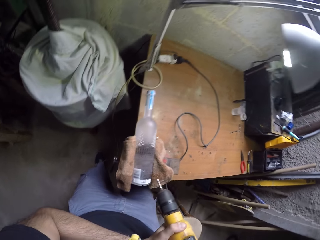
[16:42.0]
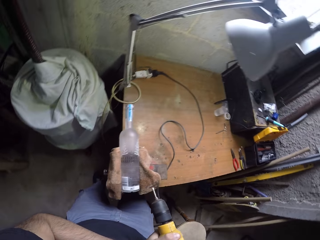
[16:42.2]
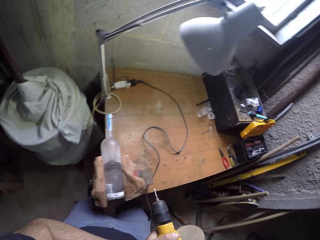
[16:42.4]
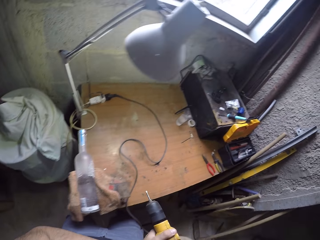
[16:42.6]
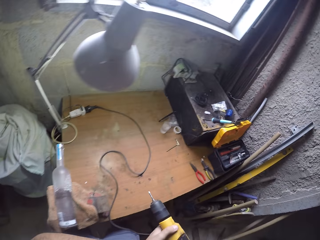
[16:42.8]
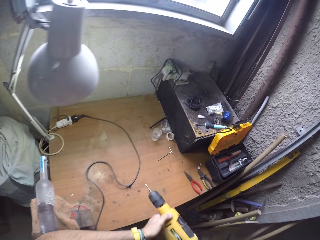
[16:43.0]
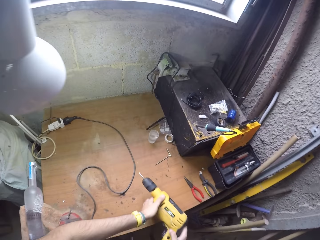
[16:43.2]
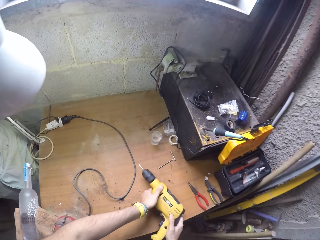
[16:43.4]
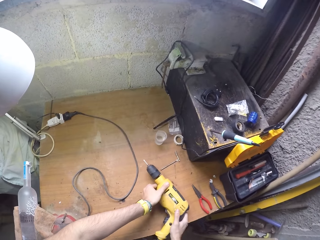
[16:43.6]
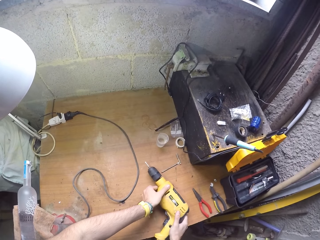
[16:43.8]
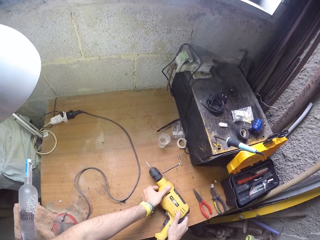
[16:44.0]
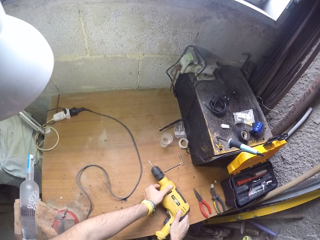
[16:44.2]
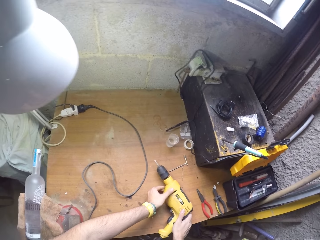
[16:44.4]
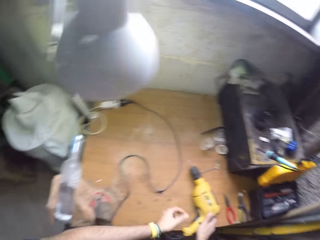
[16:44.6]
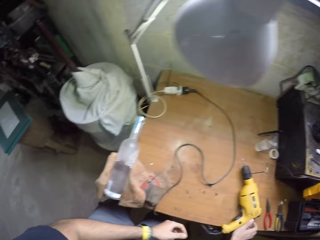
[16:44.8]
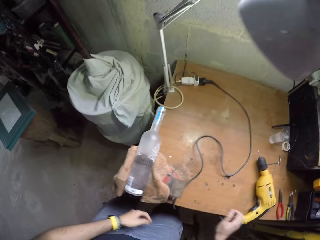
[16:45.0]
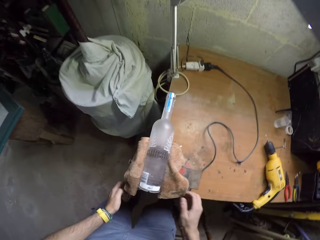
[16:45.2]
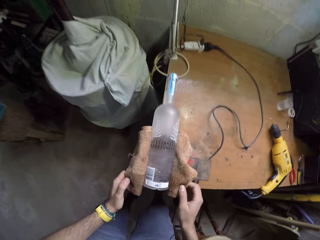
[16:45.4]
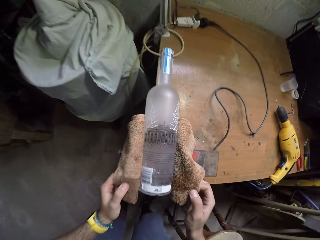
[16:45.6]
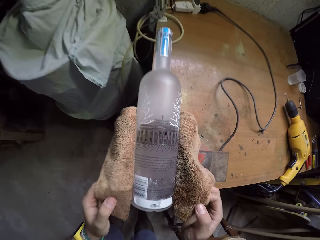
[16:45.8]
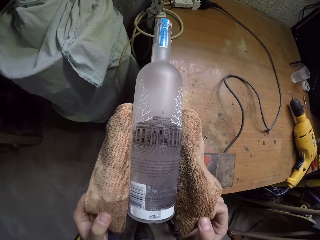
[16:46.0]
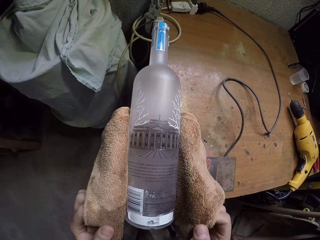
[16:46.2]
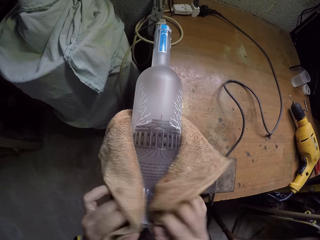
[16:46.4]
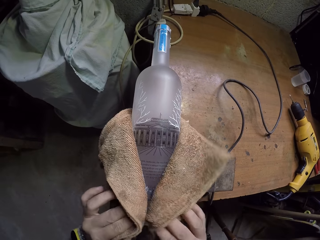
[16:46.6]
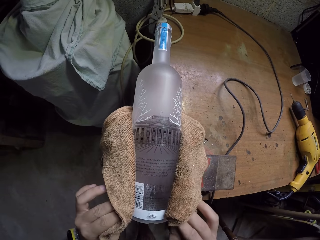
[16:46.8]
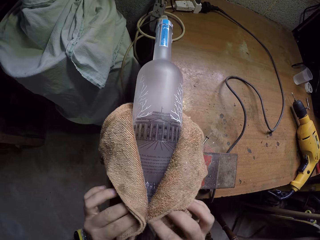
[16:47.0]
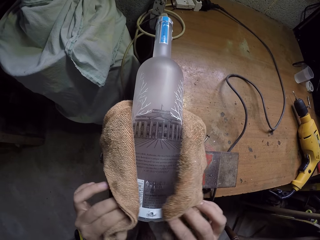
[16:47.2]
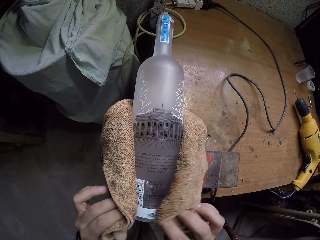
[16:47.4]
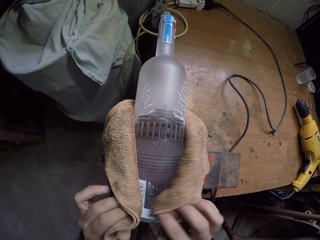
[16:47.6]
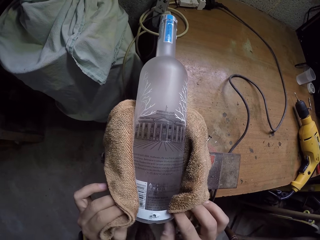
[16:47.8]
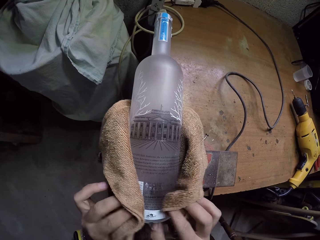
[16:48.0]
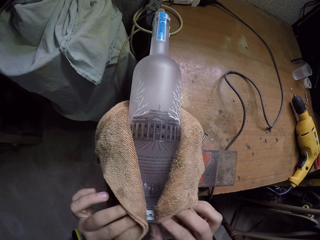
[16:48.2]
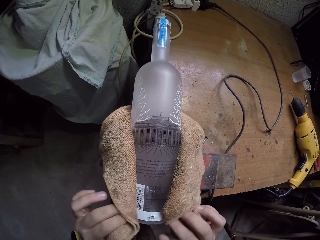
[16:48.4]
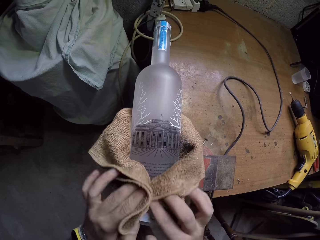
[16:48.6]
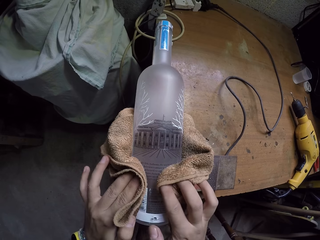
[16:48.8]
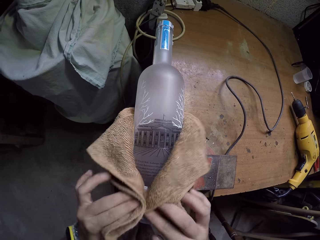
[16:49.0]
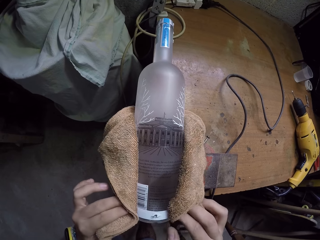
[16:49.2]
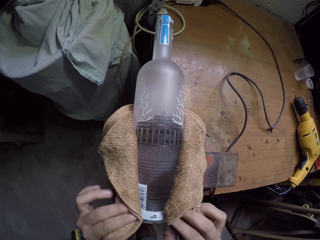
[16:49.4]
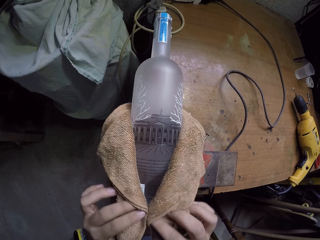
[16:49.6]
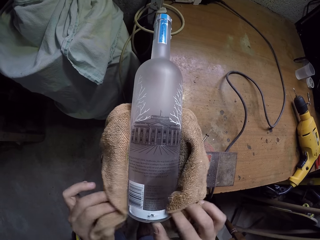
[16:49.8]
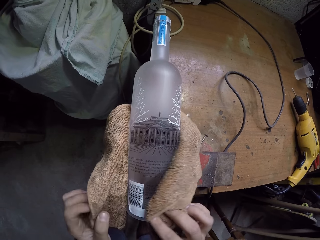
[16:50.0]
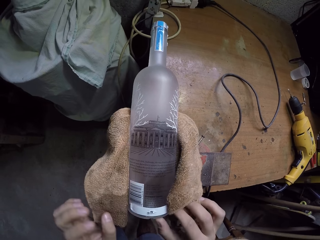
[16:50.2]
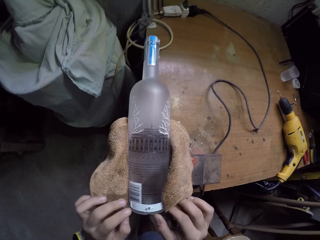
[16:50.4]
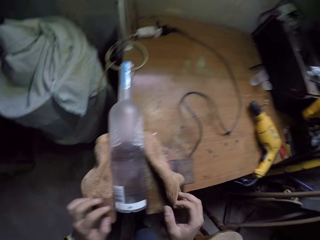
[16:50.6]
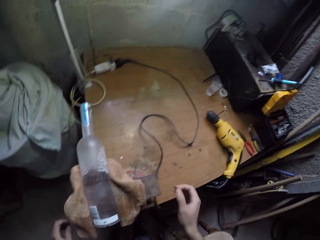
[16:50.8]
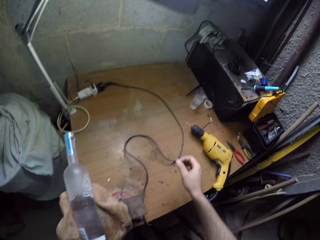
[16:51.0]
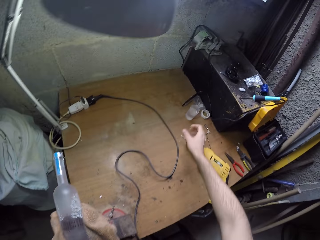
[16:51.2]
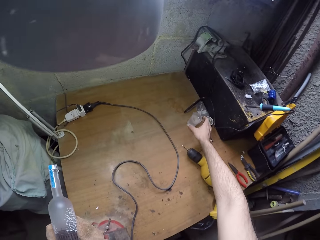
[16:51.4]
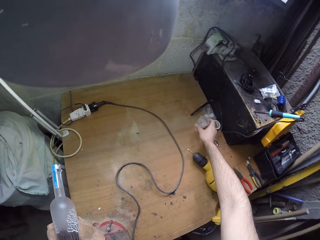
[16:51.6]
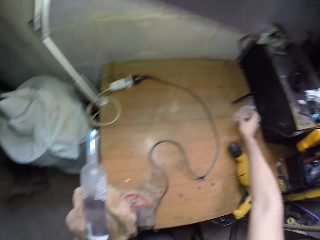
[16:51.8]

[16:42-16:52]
The camera wearer puts the drill on the worktable with both hands. He holds the towel around the bottle with both hands. He wipes the bottle with the towel with both hands.

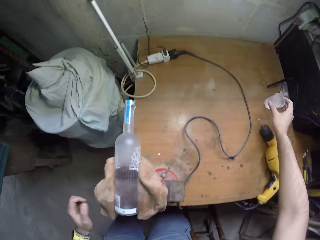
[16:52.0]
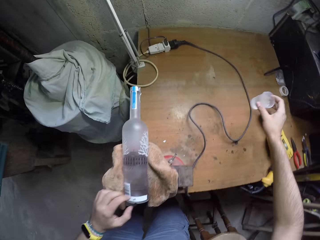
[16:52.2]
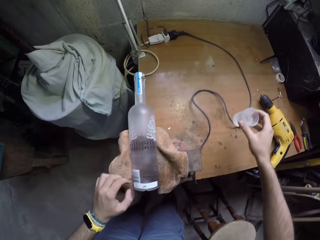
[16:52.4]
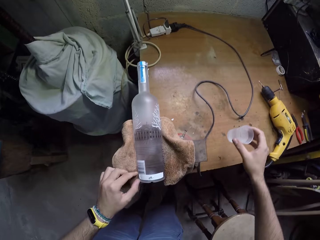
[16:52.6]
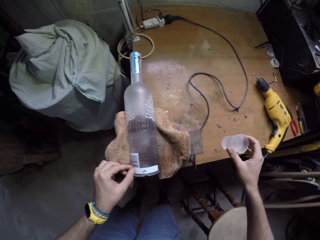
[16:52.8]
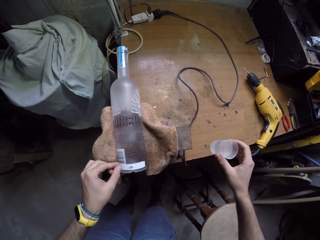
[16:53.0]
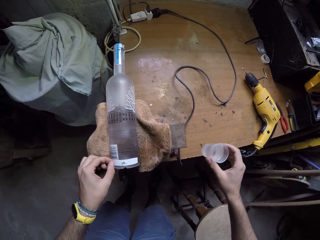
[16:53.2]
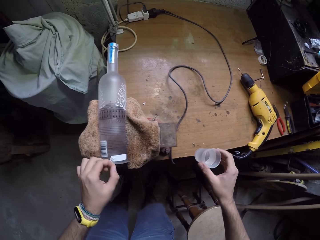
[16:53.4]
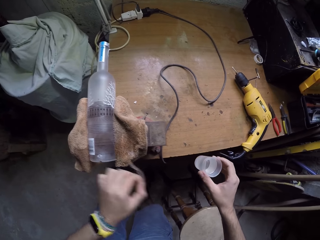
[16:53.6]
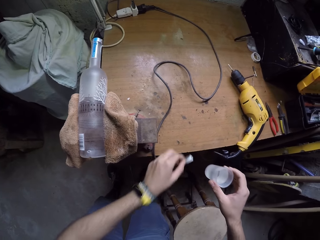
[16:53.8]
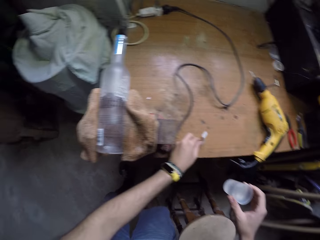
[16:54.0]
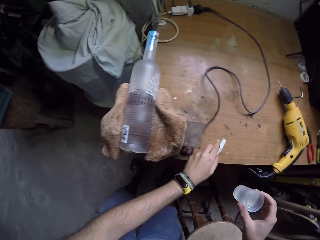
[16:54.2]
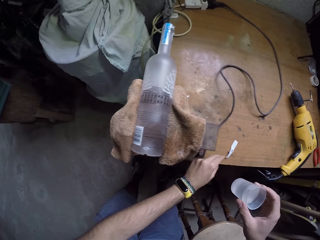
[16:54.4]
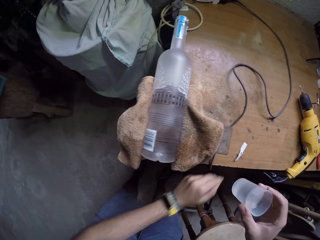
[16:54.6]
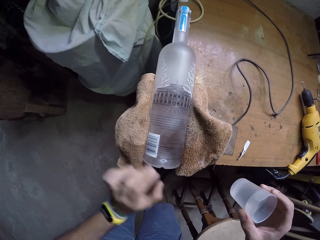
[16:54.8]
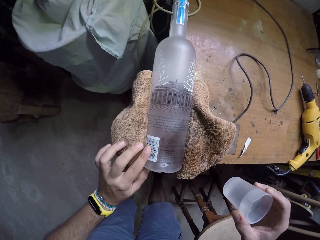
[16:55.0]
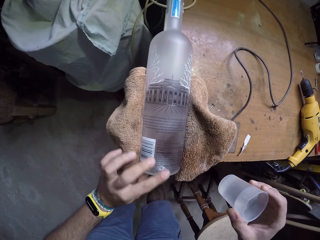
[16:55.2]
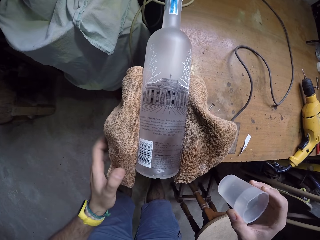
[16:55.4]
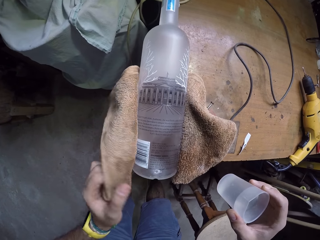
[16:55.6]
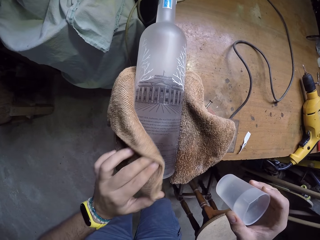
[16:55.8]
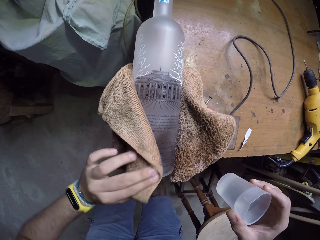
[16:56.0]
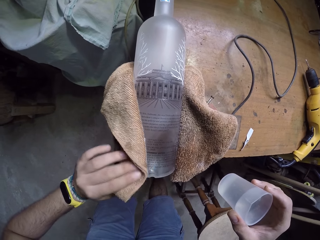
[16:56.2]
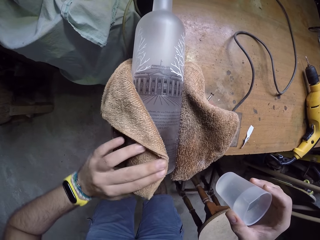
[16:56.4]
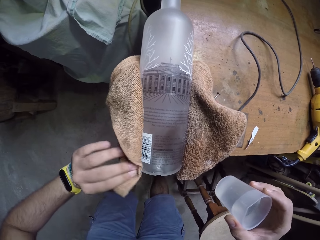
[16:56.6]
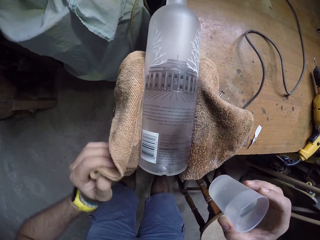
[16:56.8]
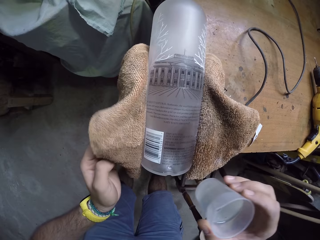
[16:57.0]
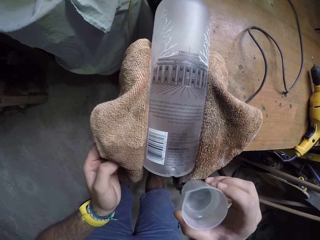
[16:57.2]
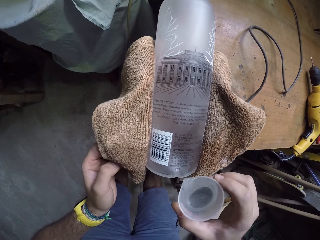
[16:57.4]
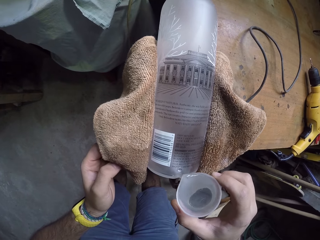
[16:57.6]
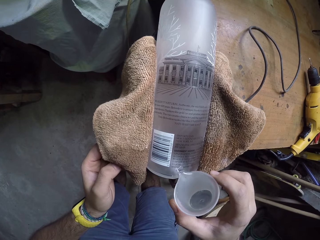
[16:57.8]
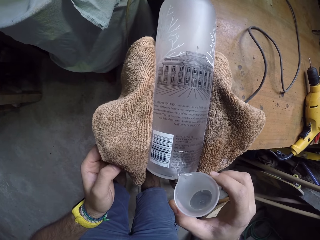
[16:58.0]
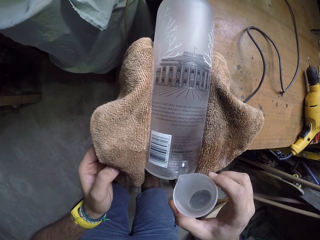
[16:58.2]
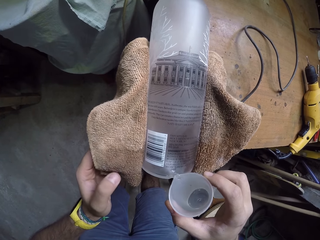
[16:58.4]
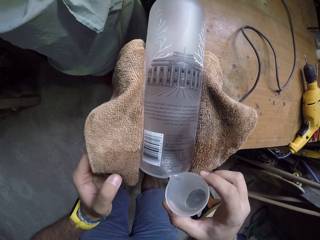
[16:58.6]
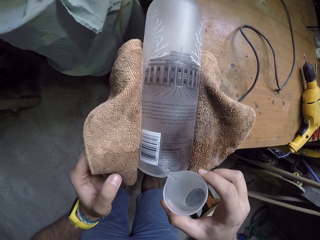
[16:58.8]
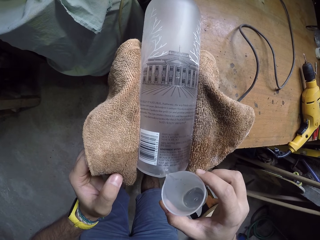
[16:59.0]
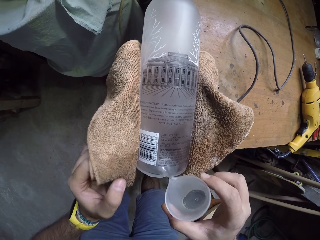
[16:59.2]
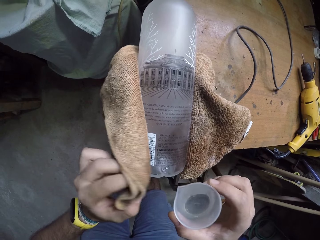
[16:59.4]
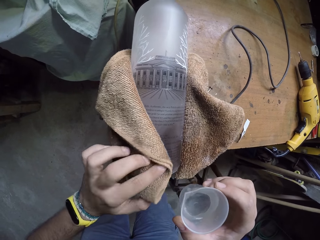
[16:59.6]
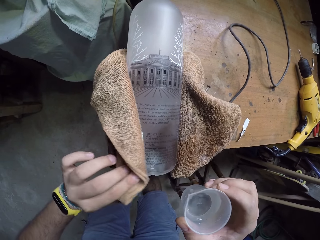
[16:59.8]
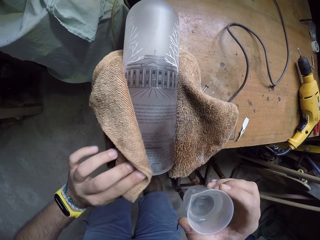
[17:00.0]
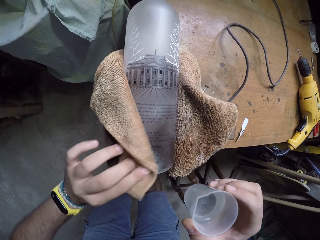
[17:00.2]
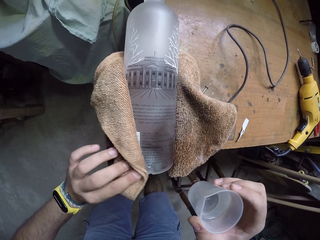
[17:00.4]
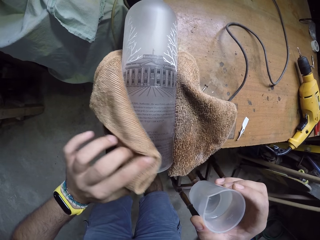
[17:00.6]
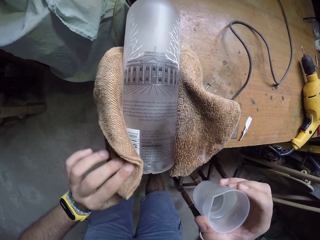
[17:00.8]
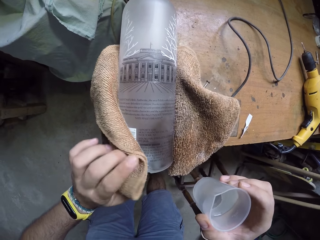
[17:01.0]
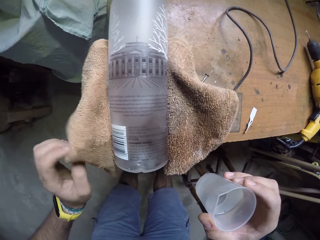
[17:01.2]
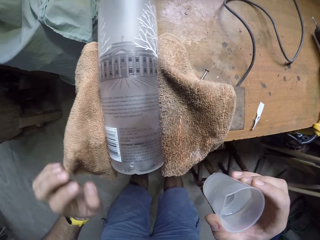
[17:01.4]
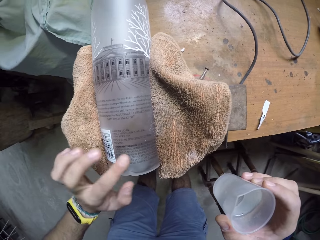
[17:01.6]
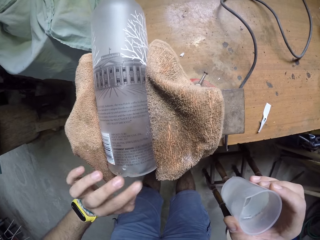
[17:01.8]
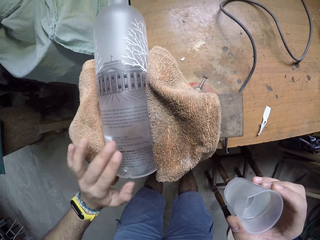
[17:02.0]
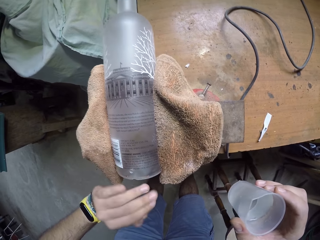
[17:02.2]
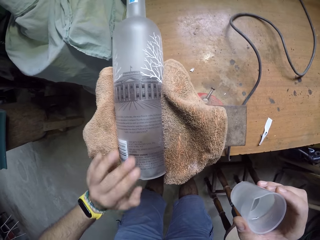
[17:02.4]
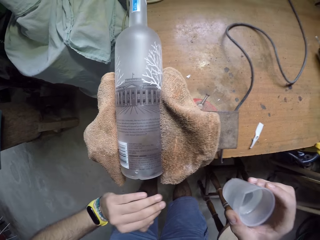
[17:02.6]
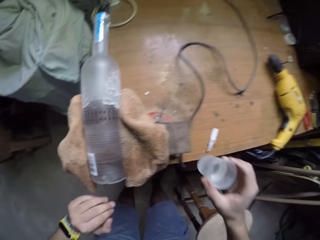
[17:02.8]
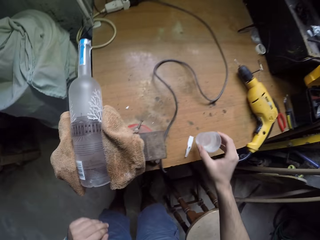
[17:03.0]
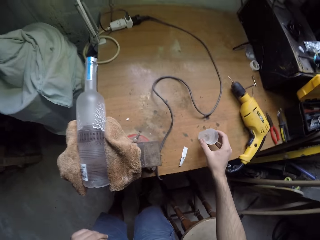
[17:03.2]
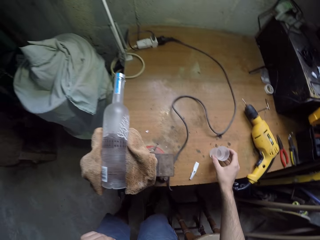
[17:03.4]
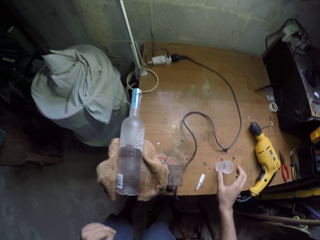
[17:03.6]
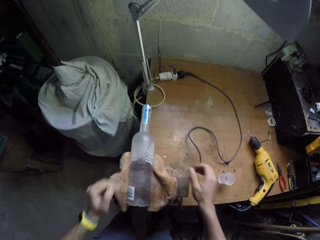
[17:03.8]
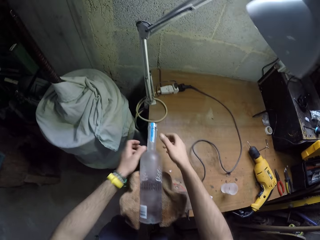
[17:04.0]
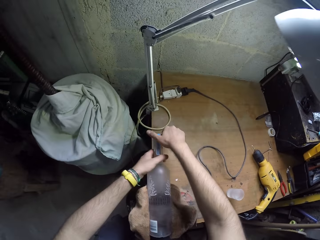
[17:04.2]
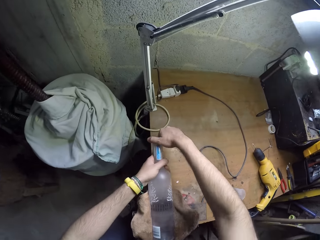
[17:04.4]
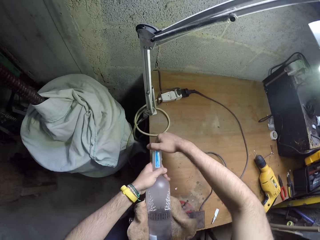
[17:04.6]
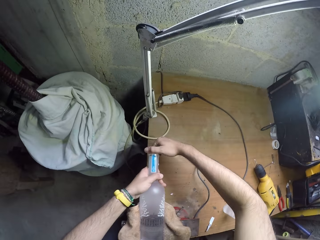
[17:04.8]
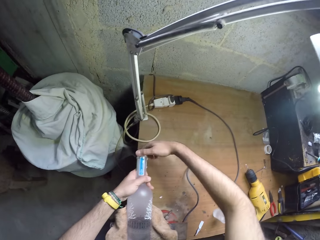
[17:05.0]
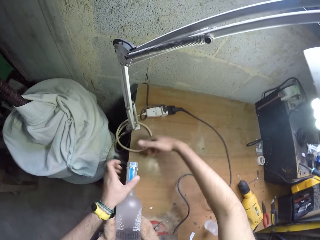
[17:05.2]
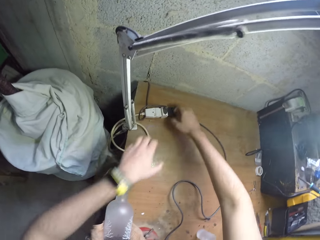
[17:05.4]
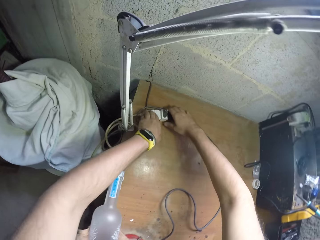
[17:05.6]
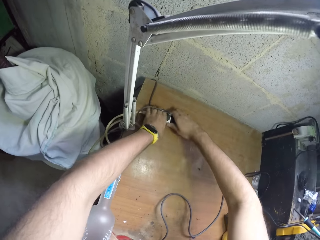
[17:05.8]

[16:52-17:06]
The camera wearer takes the cup of water from the worktable with his right hand. He strips off a label on the bottle with his left hand. He touches something. He puts the label on the worktable with his left hand. He wipes the drilled hole in the bottle with his left hand. He holds the towel around the bottle with his left hand. He wipes the bottle with the towel in his left hand. He pours water from the cup on the drilled hole with his right hand. He wipes the bottle with the towel in his left hand. He wipes the drilled hole in the bottle with his left hand. He puts the cup of water on the worktable with his right hand. He holds the bottle with both hands.
